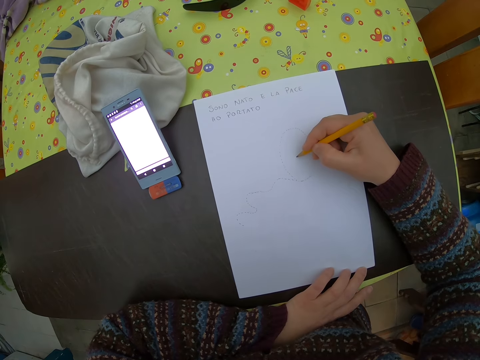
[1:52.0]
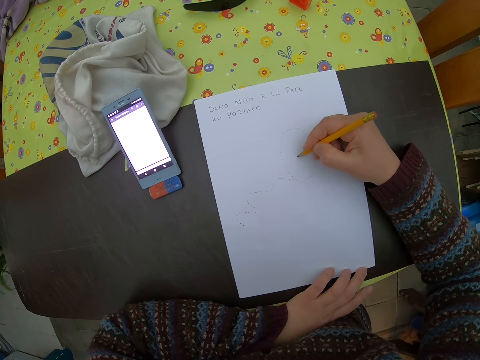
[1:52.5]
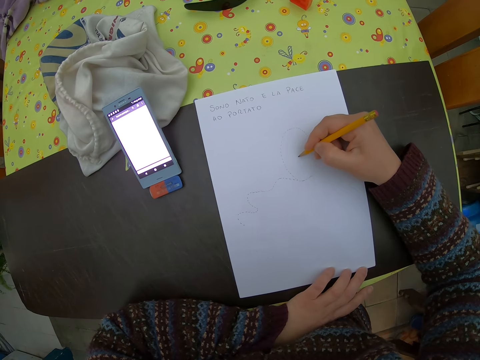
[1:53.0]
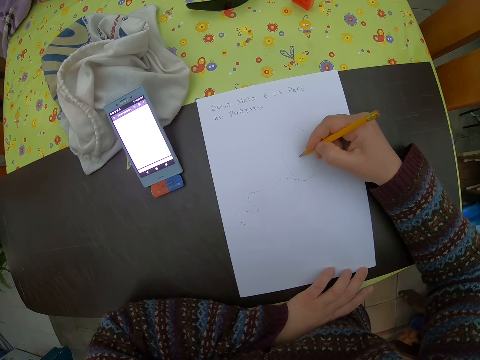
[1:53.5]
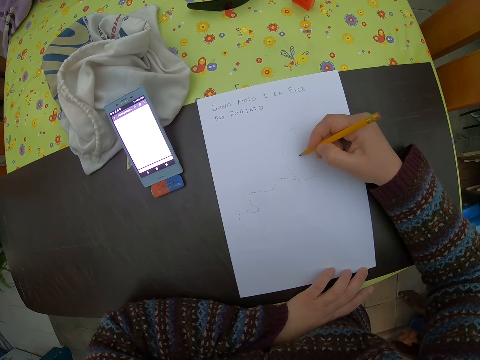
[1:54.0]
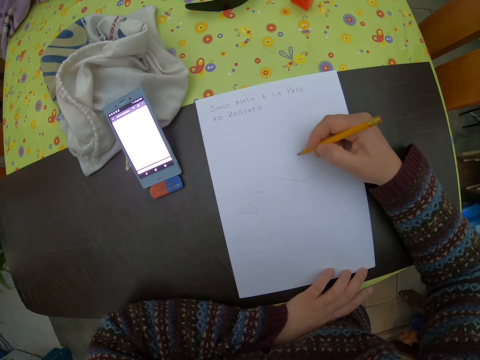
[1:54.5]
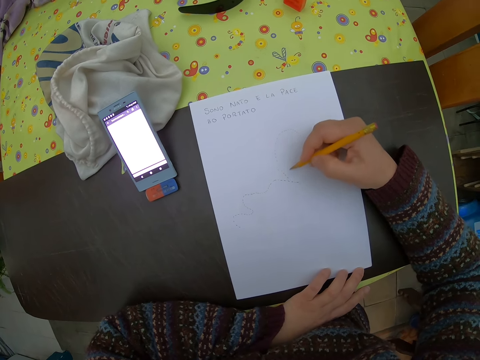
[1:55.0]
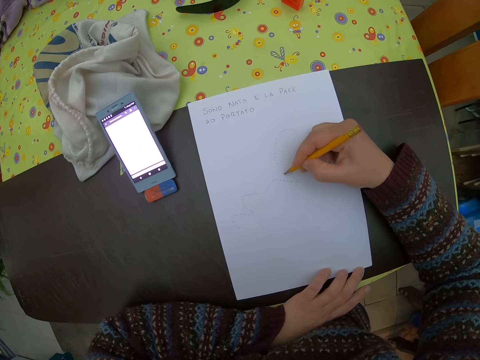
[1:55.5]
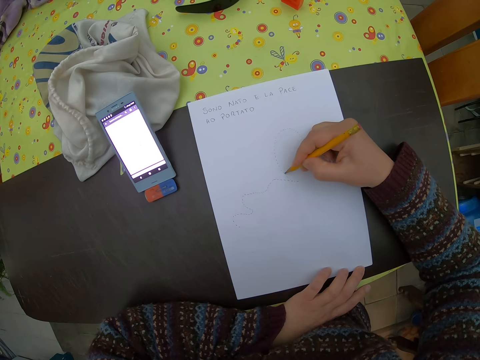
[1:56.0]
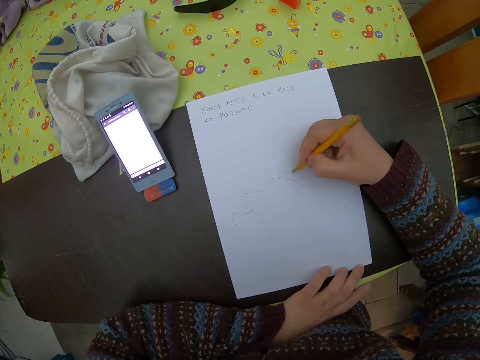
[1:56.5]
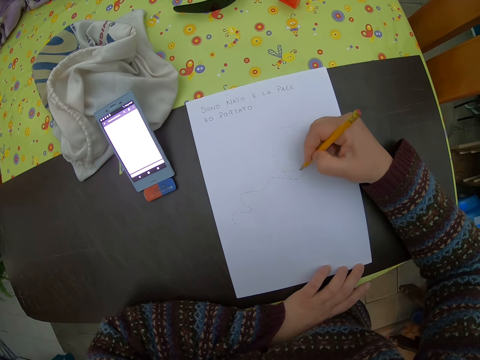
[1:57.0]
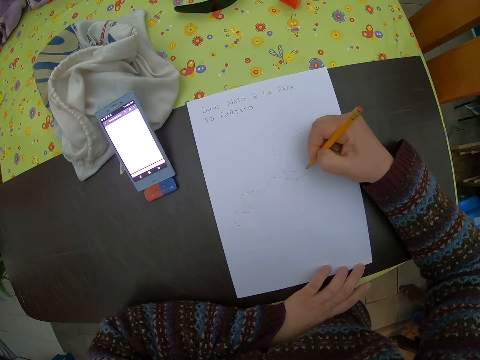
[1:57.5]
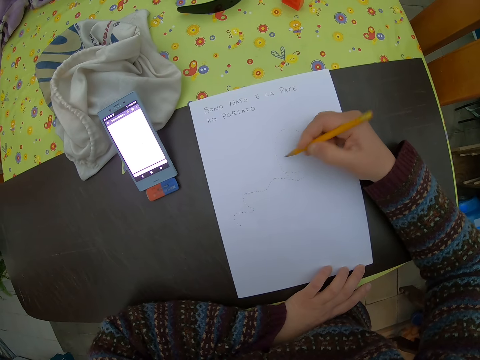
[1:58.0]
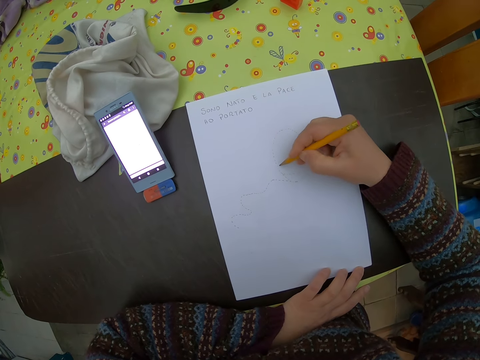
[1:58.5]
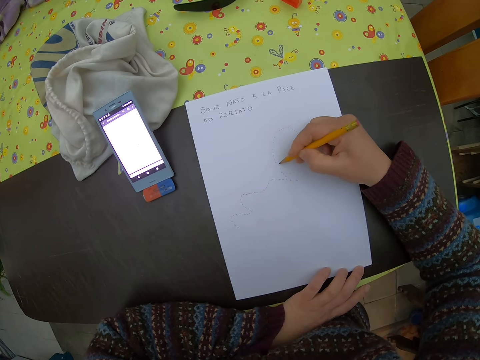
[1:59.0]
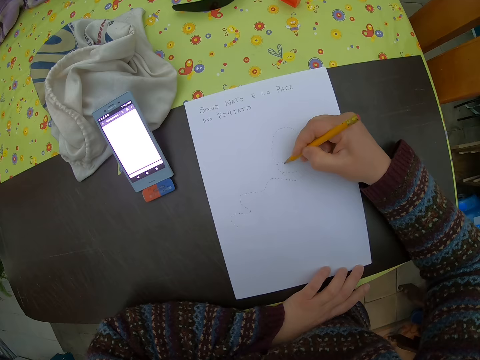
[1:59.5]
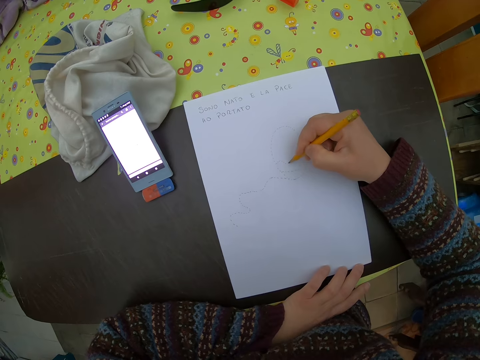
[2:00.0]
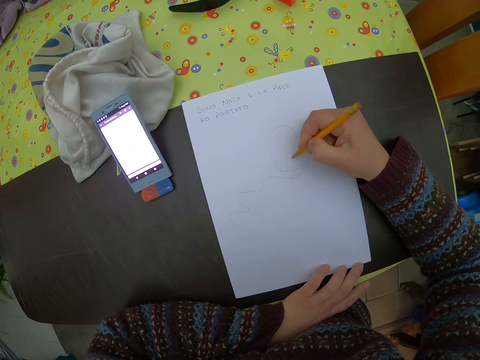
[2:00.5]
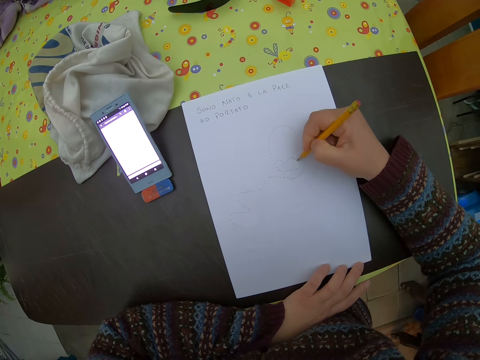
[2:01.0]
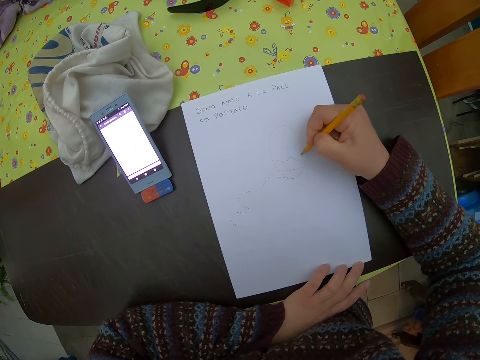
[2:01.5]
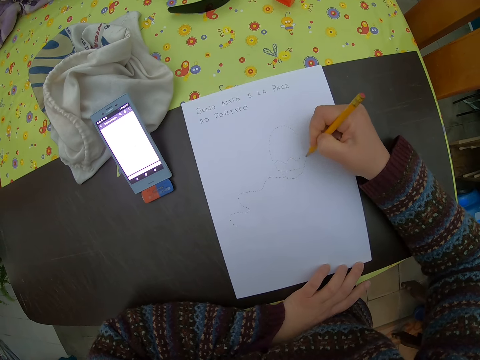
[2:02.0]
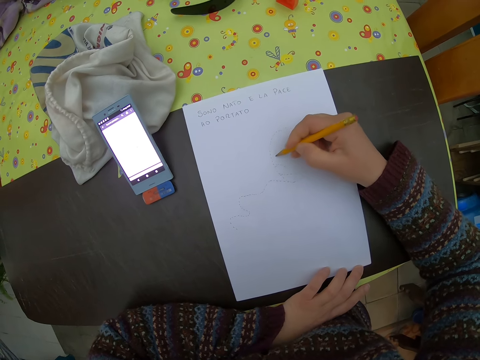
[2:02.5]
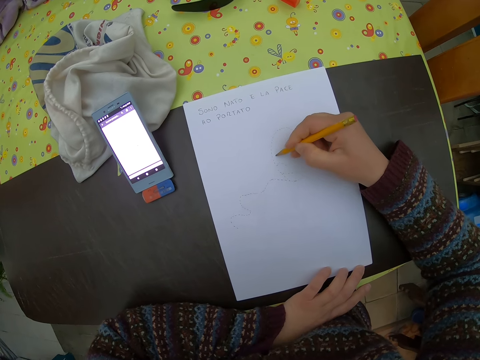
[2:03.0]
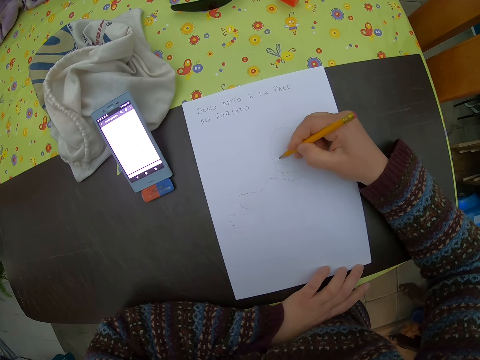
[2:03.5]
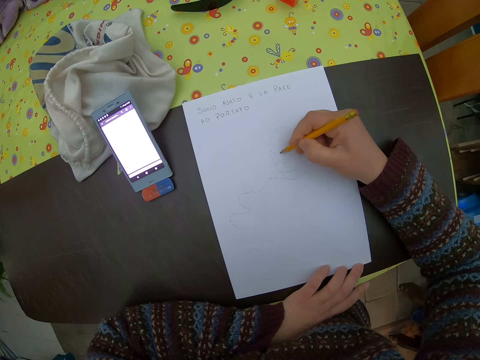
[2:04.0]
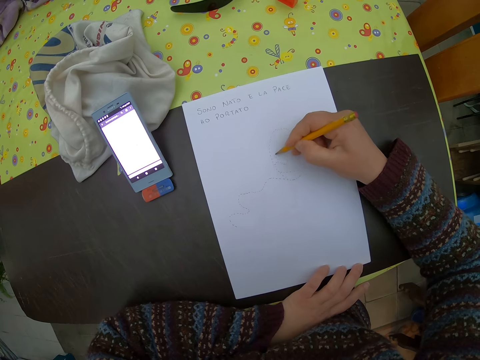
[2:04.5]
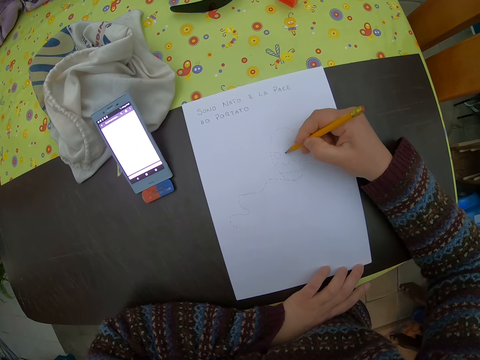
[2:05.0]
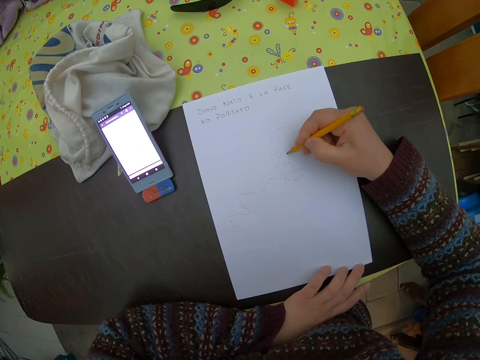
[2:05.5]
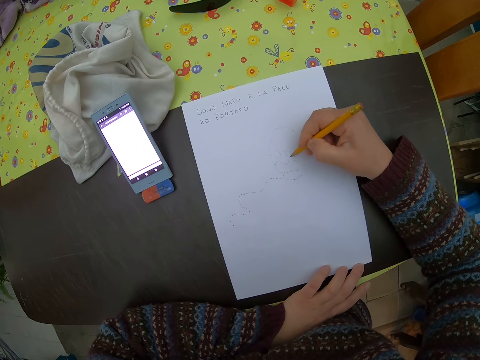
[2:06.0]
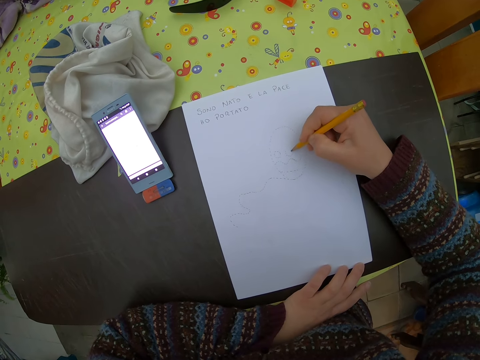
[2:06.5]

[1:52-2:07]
The camera wearer draws on the drawing paper.

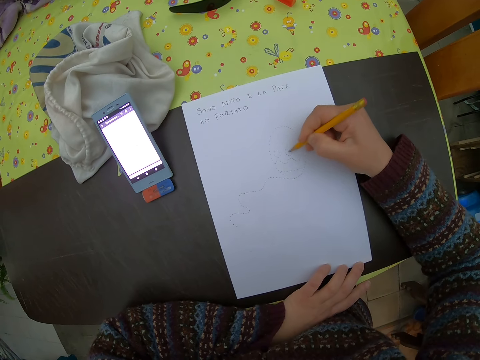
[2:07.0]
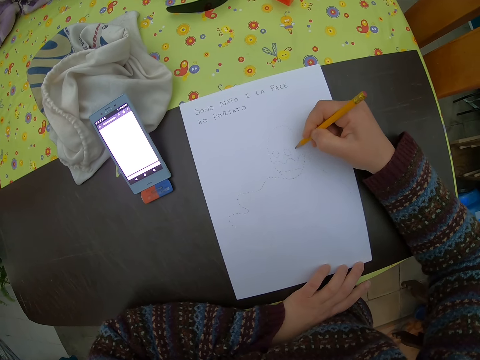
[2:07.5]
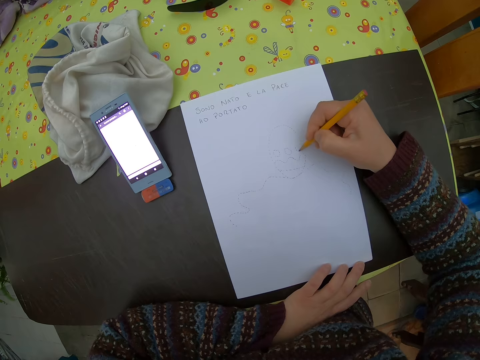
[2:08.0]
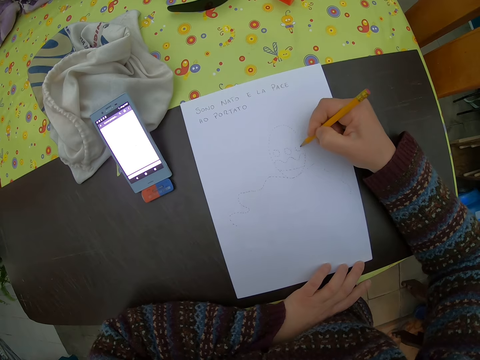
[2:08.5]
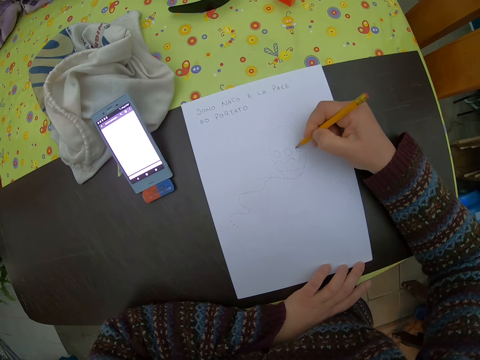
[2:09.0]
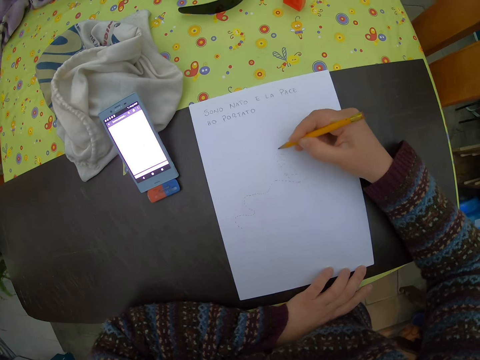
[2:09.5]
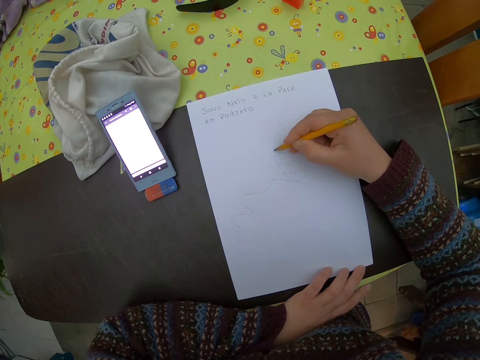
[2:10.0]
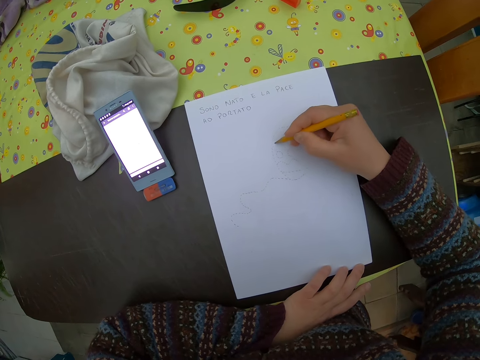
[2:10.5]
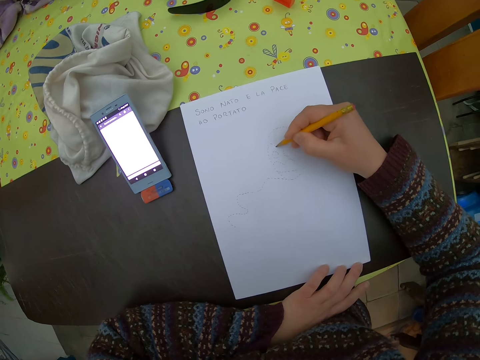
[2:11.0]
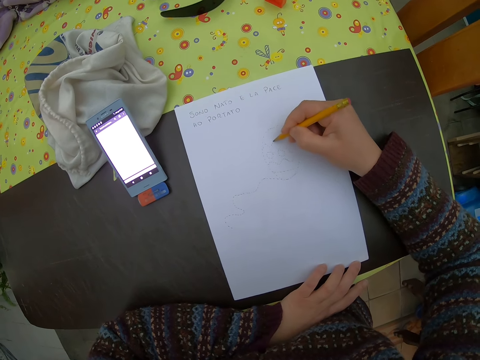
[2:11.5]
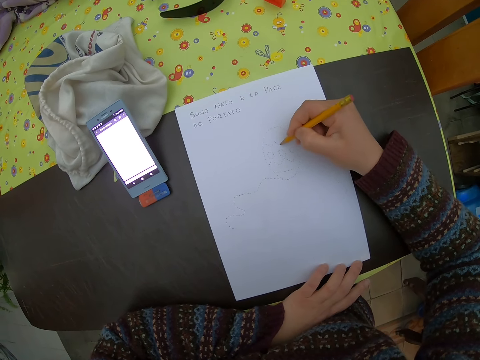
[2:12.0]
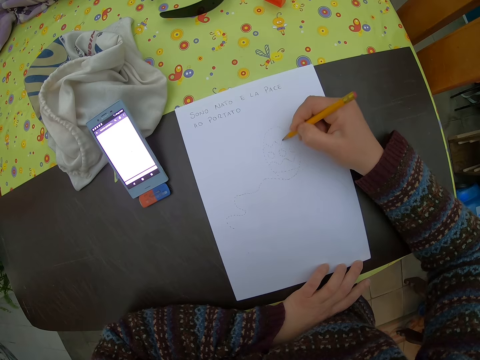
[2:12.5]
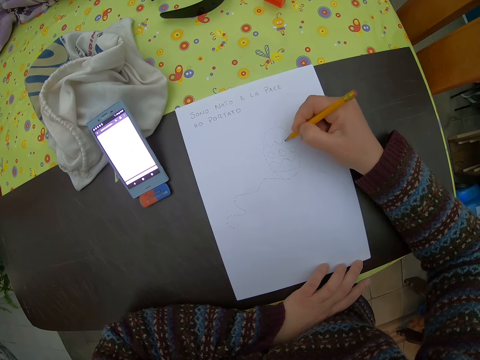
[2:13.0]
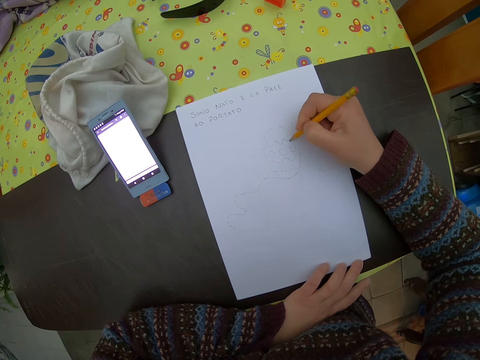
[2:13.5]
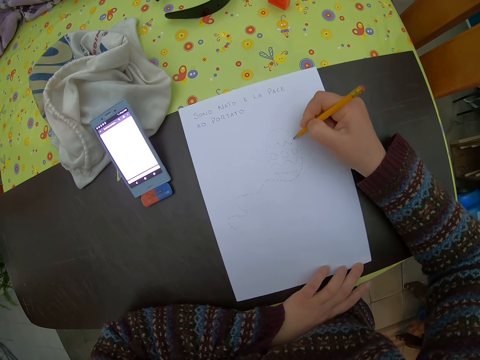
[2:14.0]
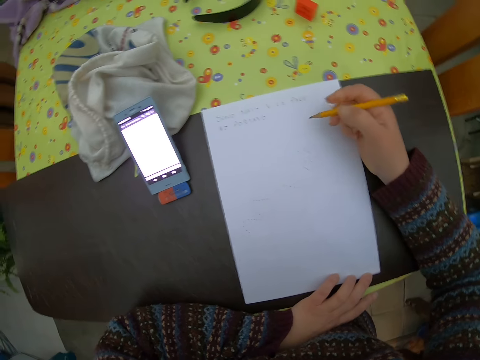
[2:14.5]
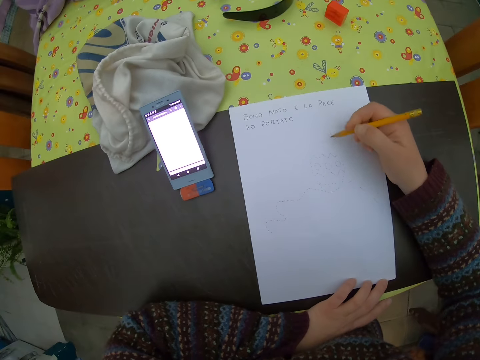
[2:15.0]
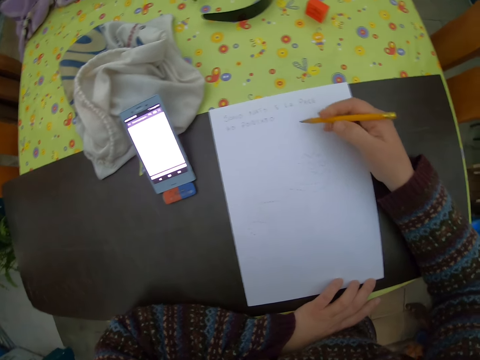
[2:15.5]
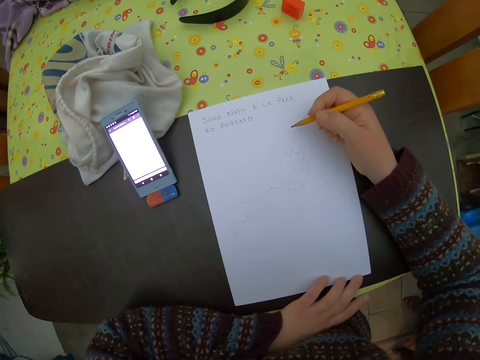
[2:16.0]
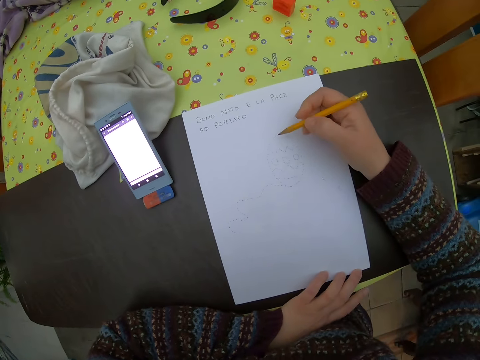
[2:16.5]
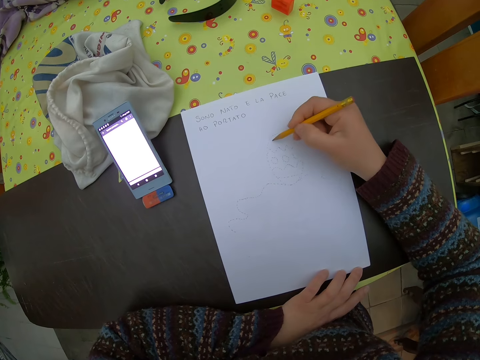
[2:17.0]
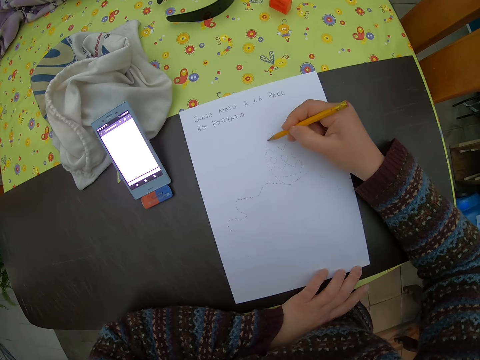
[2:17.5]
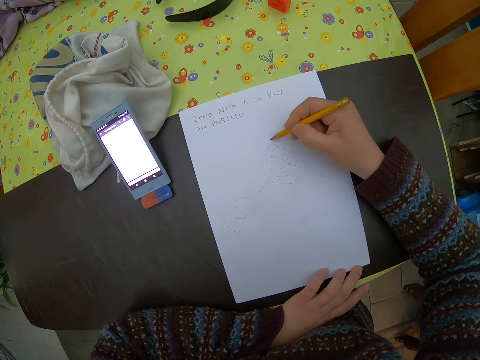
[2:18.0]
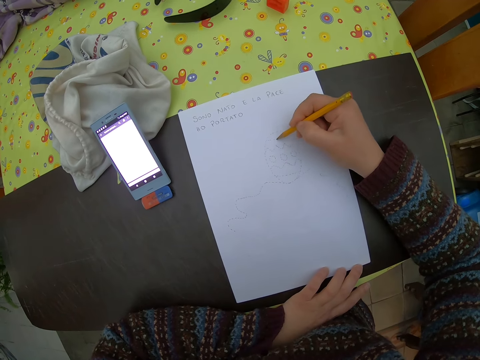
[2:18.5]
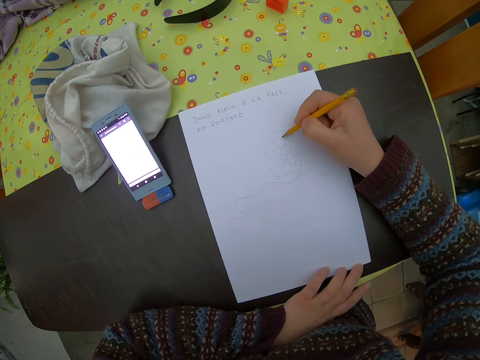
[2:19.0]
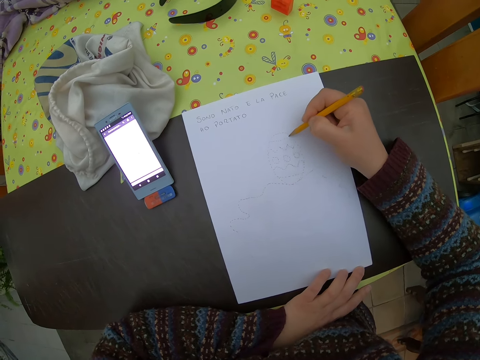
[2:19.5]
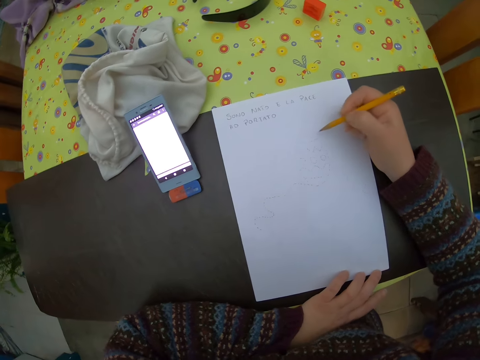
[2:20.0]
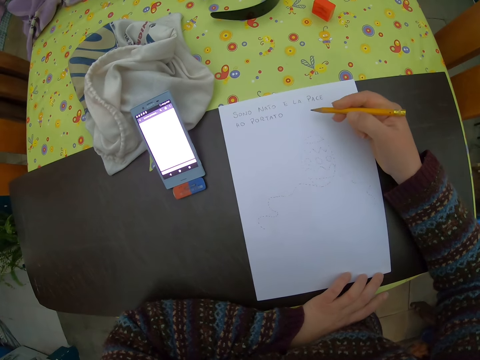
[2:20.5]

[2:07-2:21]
The camera wearer moves the hand. They draw on the drawing paper.
